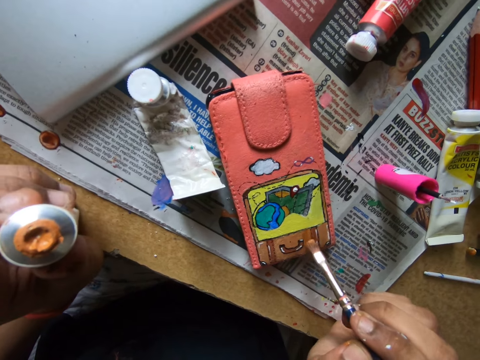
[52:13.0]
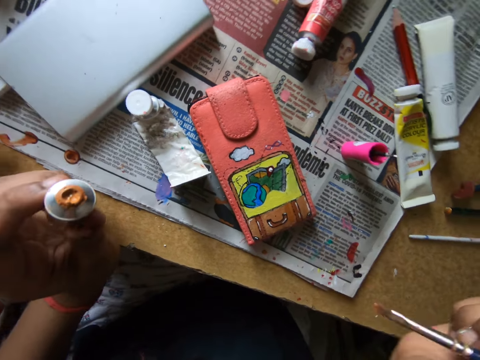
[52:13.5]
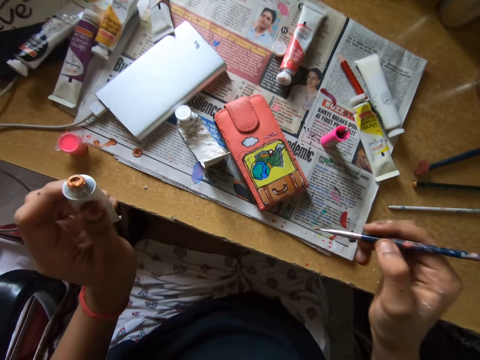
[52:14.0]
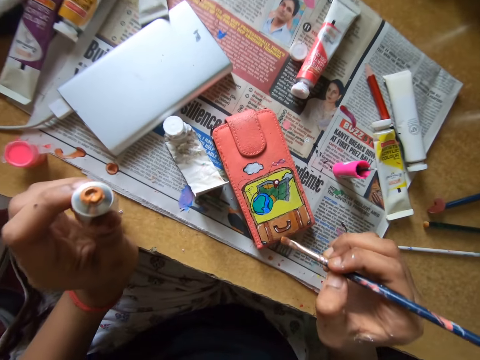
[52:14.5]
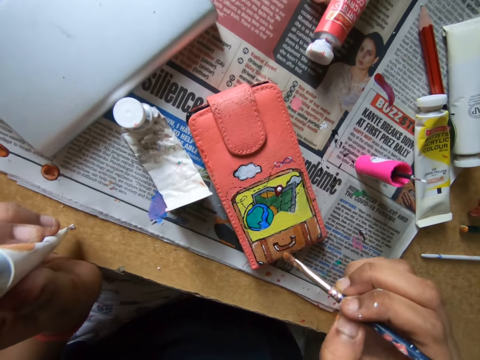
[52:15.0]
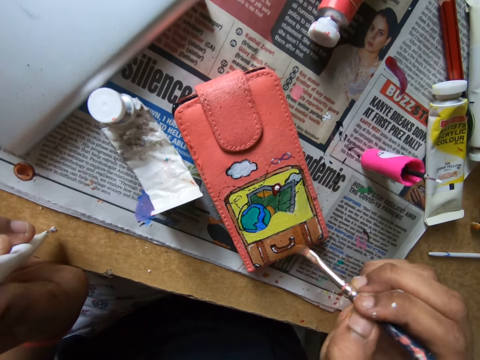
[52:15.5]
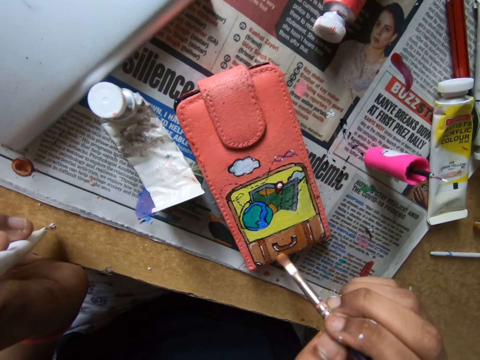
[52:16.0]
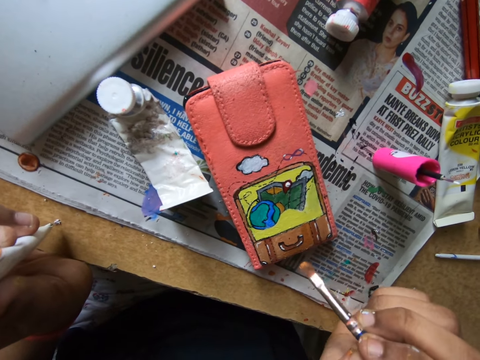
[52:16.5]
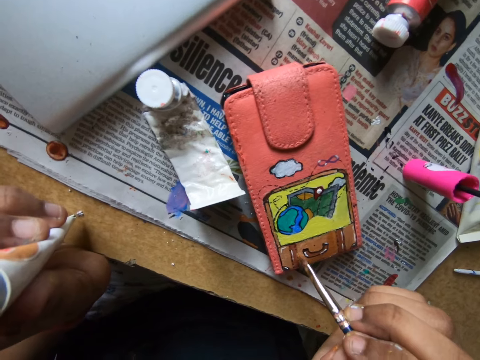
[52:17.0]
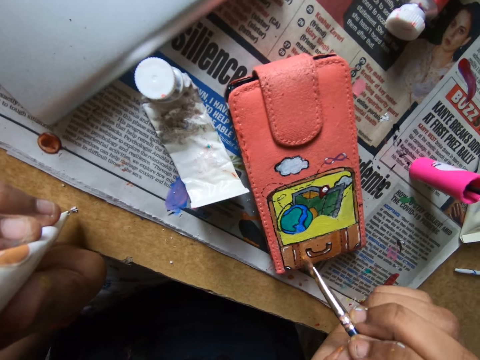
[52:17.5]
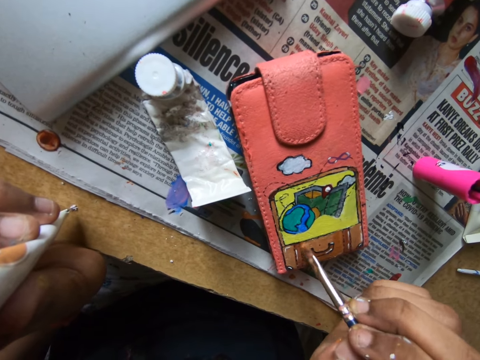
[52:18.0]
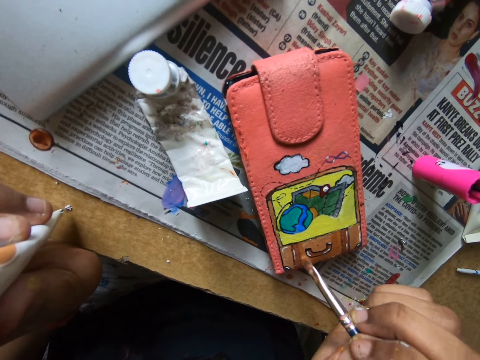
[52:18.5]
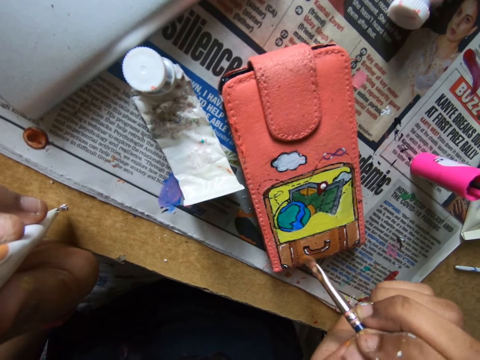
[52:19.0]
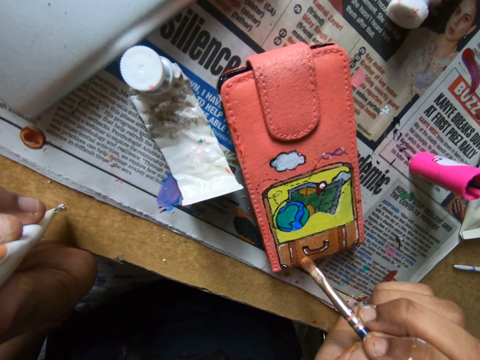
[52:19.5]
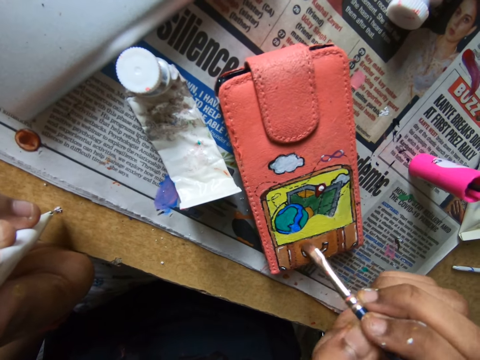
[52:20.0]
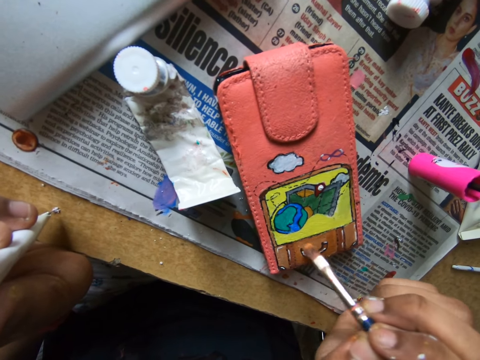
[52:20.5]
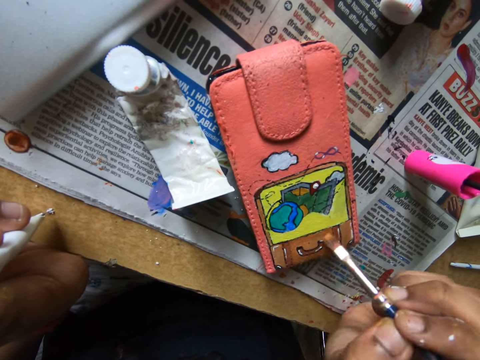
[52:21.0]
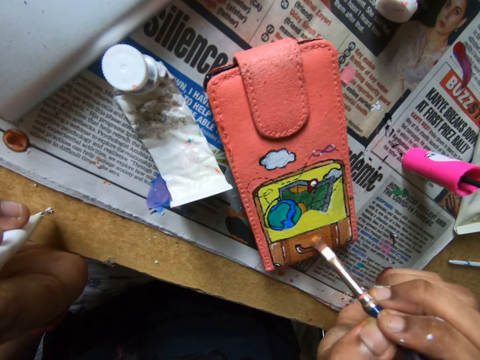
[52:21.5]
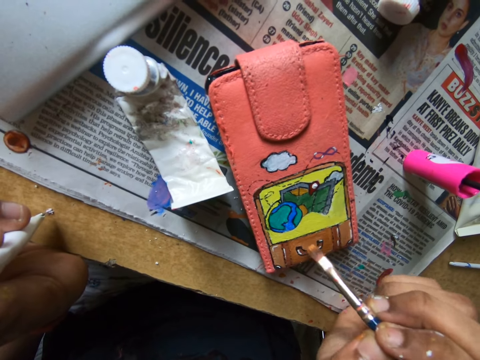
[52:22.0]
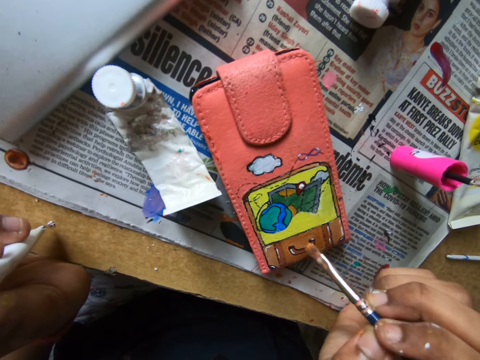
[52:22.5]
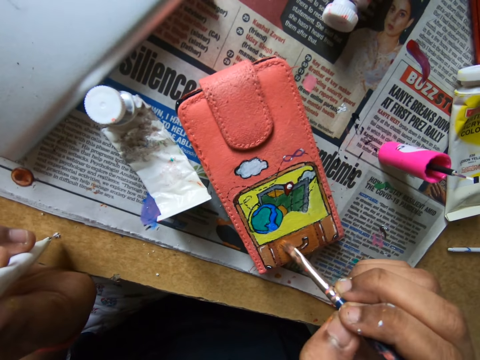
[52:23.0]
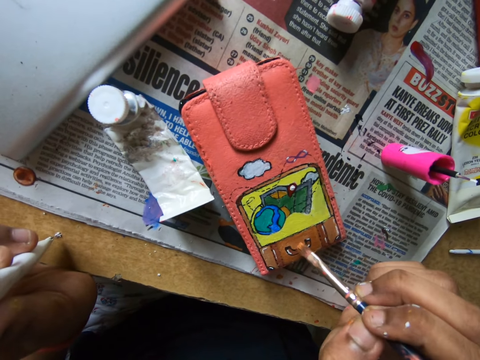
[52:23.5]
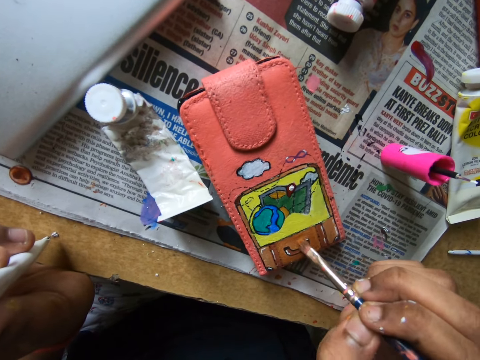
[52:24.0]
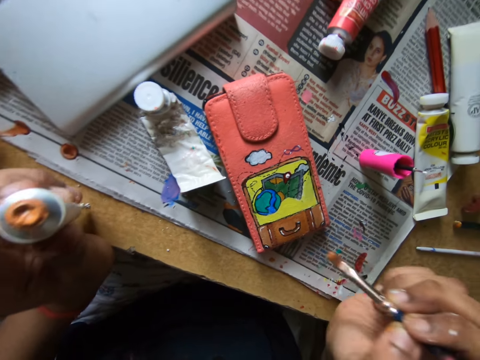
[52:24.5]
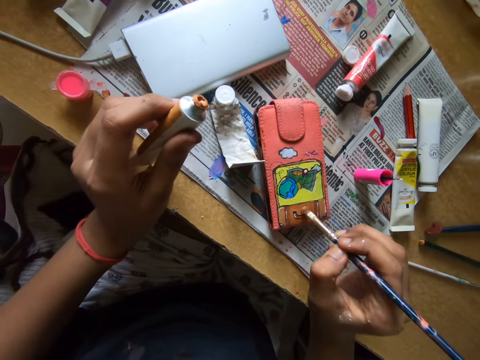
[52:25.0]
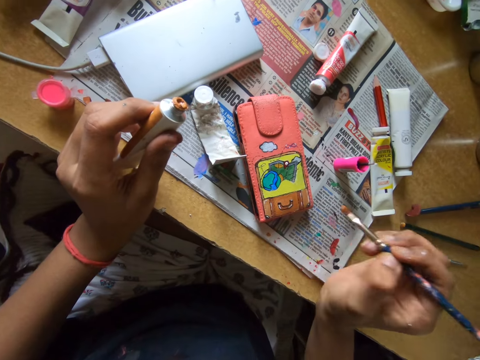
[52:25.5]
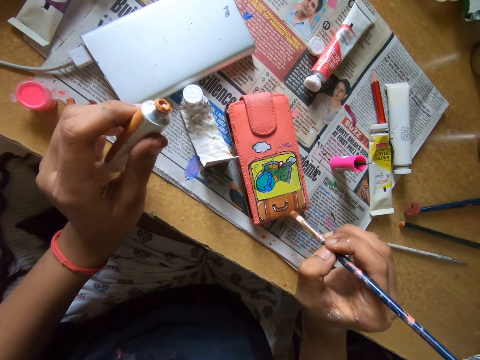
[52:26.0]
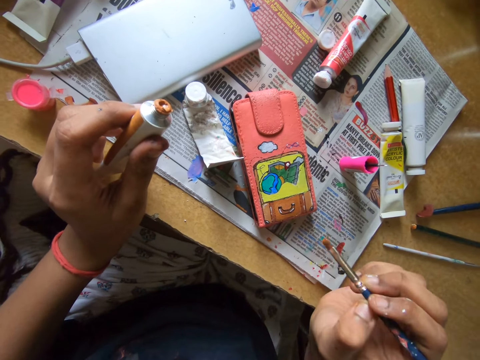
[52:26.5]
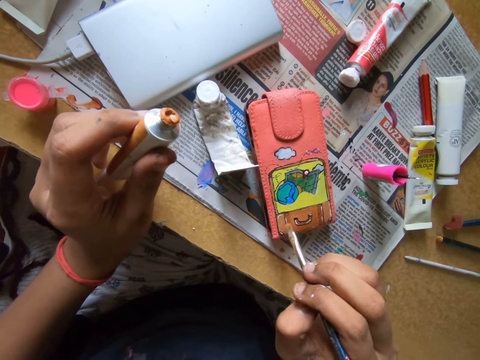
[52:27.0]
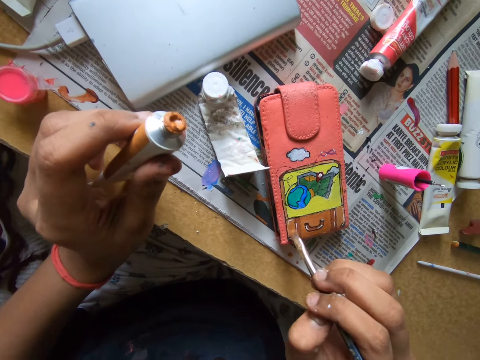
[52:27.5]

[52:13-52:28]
The camera wearer applies color on the wallet.

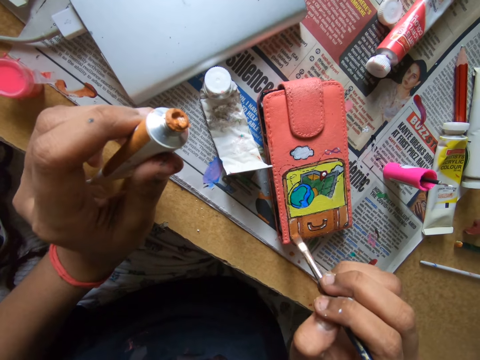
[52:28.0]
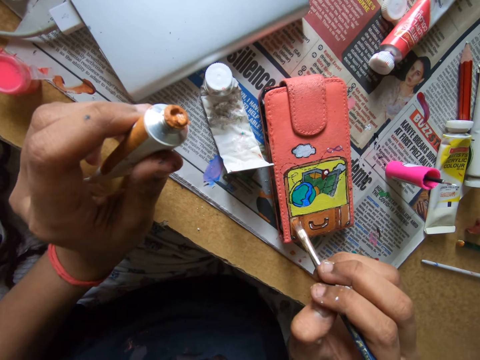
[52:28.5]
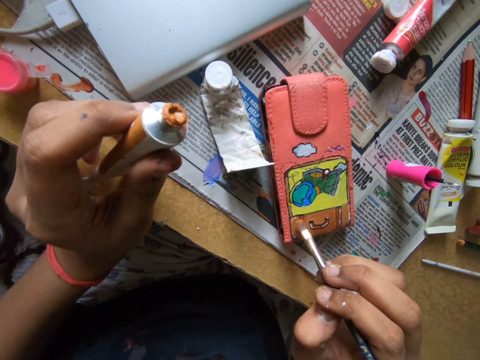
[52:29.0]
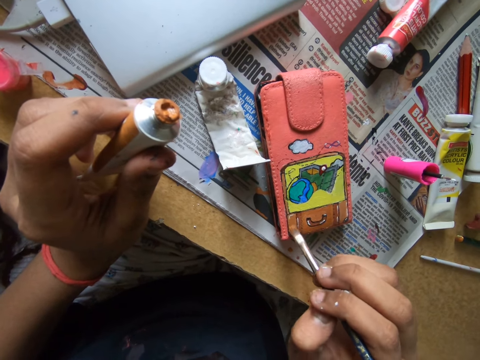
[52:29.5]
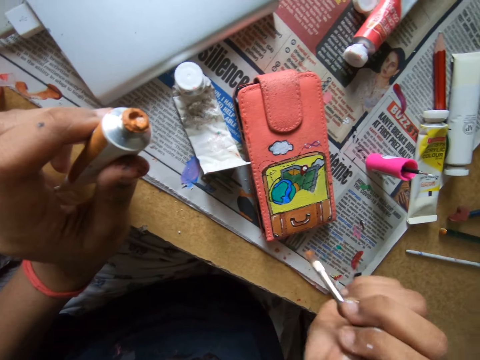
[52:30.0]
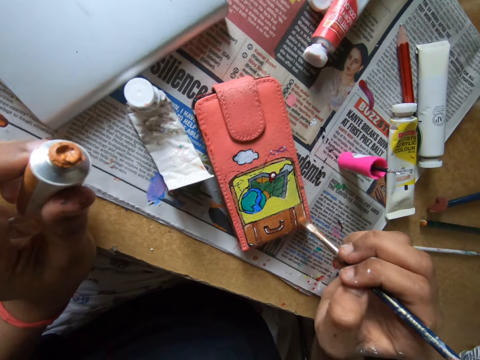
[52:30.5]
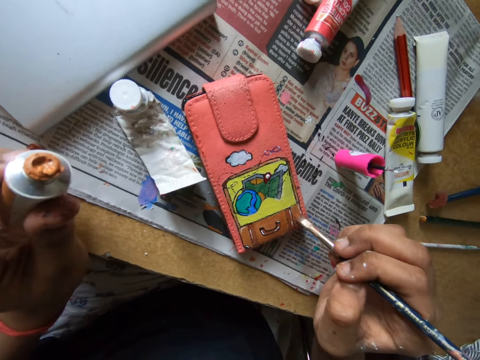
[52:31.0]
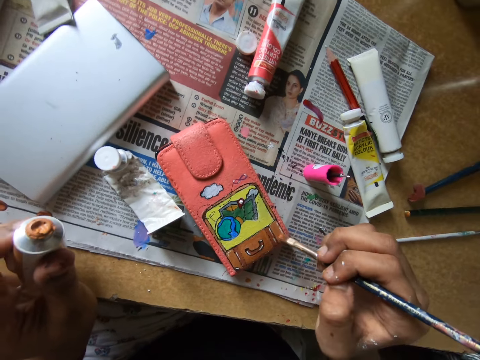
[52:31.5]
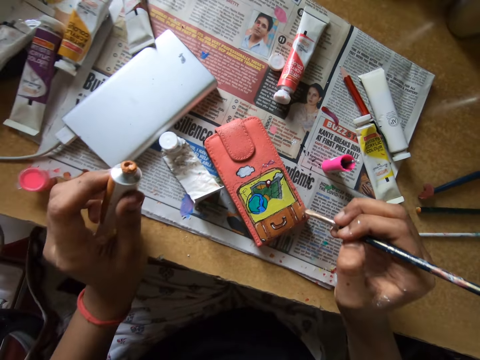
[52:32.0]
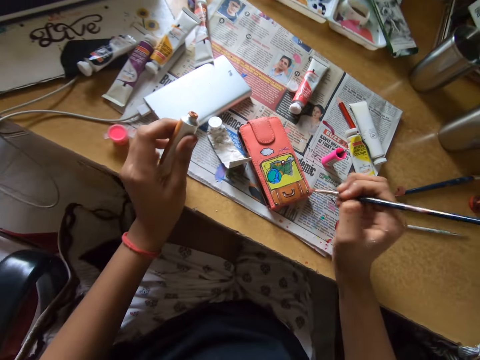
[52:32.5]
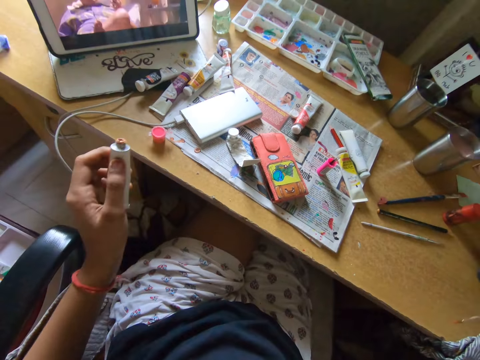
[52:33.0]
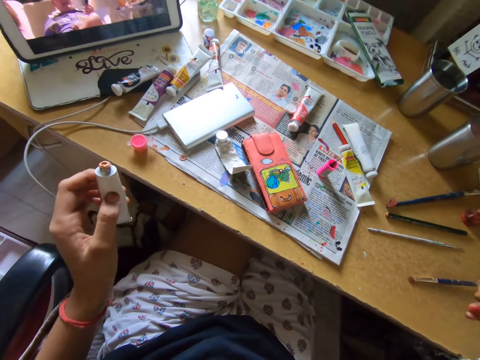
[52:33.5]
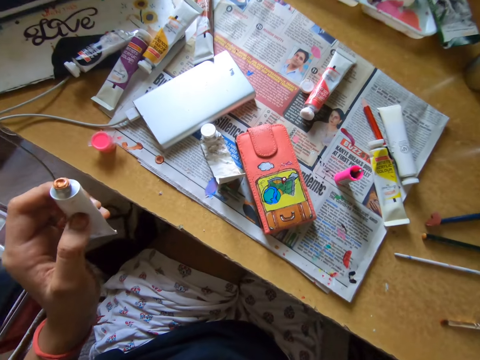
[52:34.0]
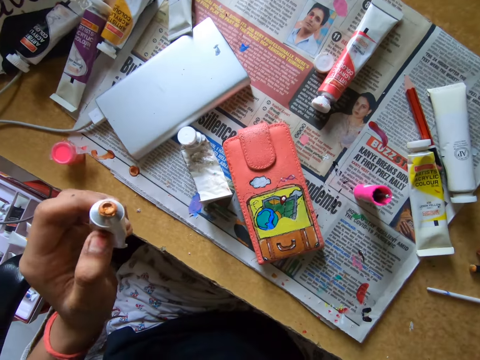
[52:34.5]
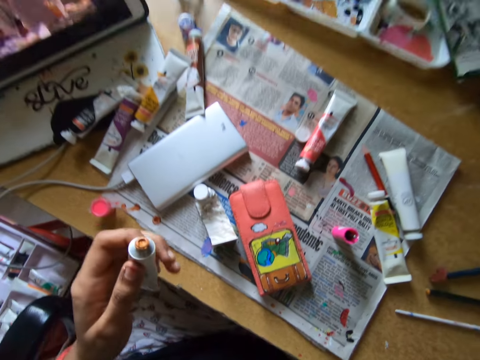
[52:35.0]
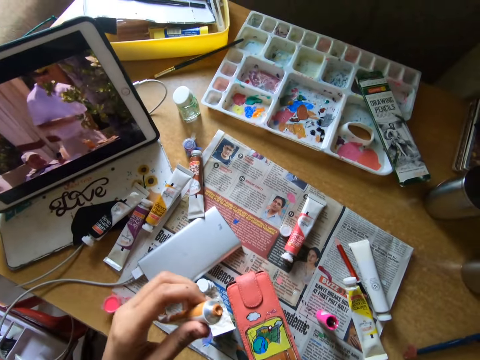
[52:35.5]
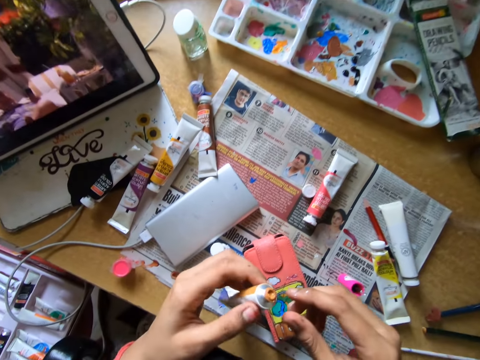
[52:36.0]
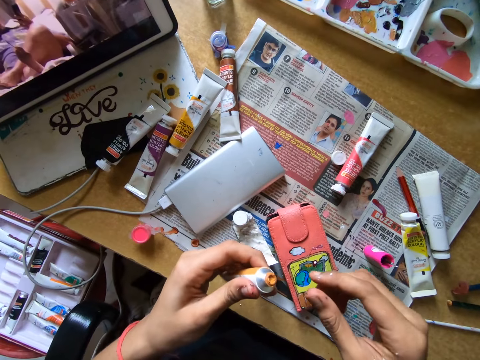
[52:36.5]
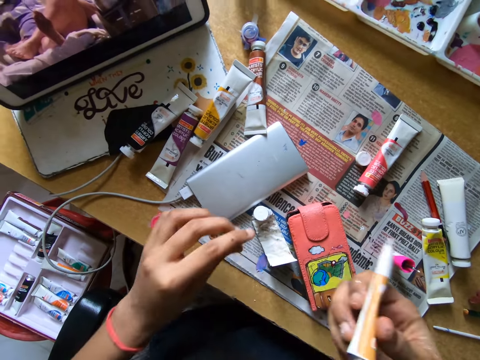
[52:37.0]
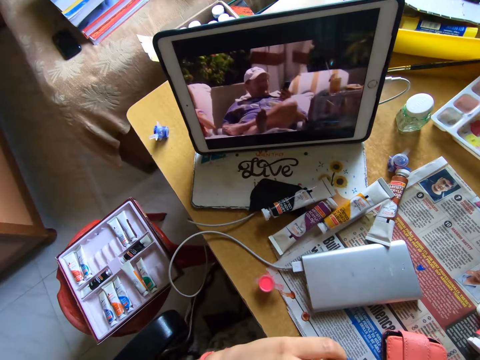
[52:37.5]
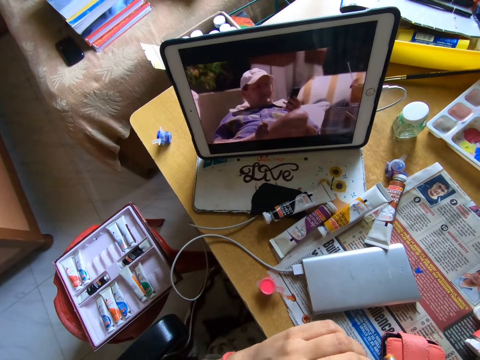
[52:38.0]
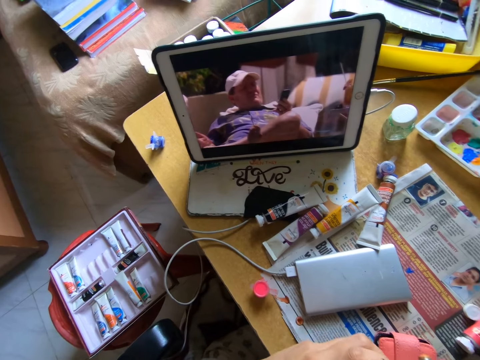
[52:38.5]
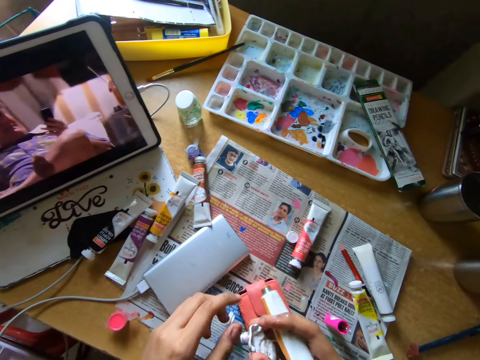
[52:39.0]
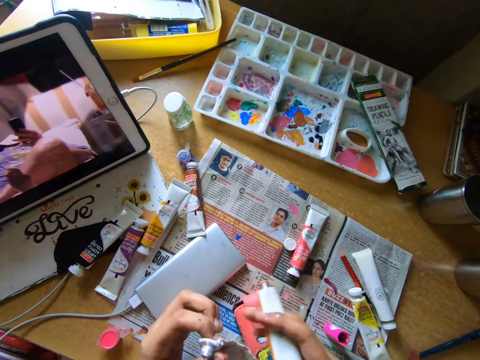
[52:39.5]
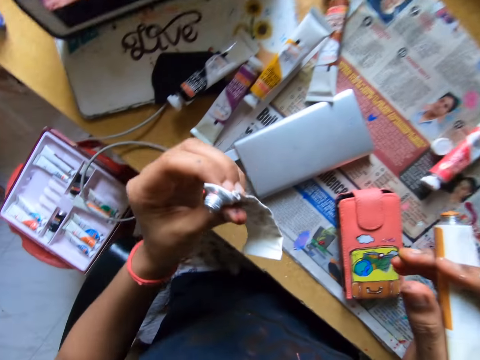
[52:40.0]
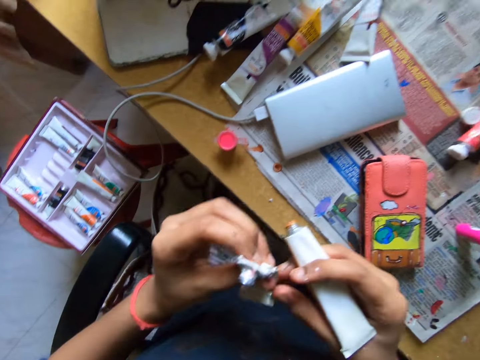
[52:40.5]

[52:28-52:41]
The camera wearer watches on a tablet. They put the long color brush on the table. They transfer the paint can or squeezed watercolor tube to the right hand. They pick up the squeezed watercolor tube. They watch on the tablet.
